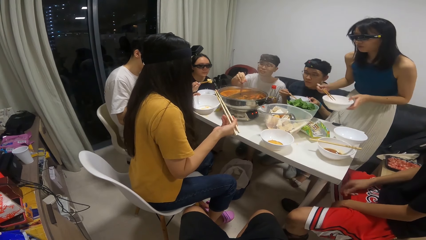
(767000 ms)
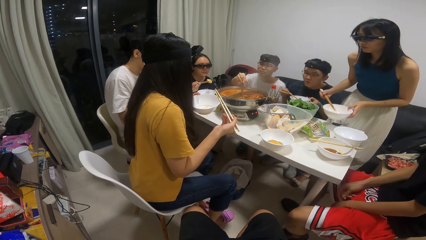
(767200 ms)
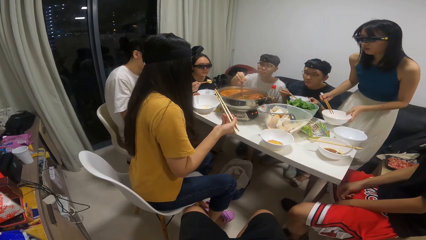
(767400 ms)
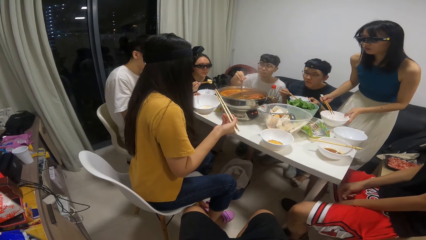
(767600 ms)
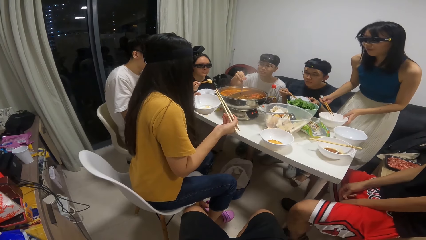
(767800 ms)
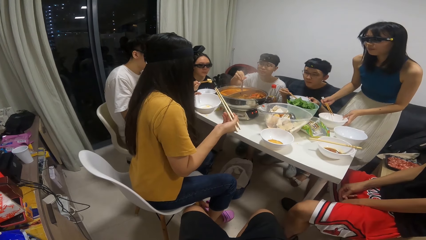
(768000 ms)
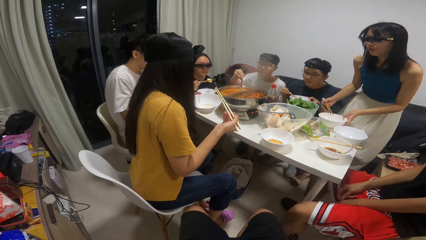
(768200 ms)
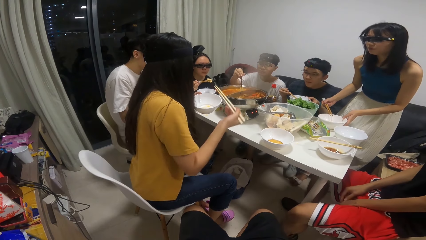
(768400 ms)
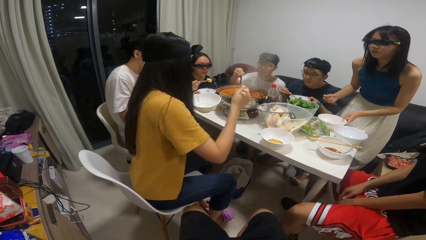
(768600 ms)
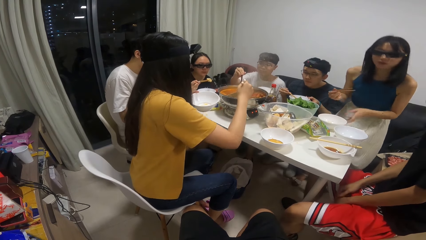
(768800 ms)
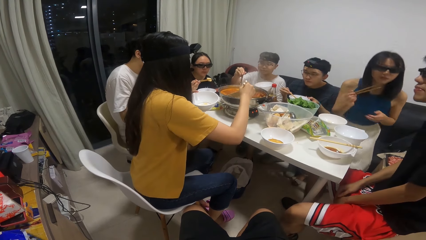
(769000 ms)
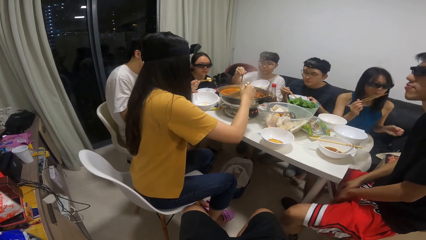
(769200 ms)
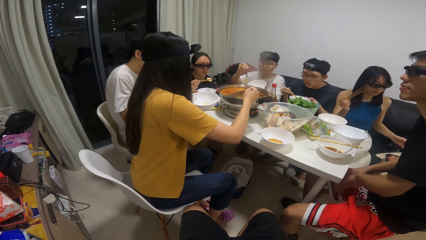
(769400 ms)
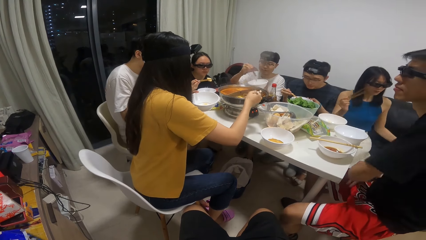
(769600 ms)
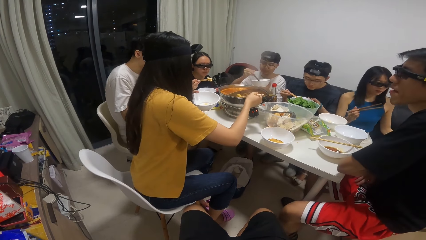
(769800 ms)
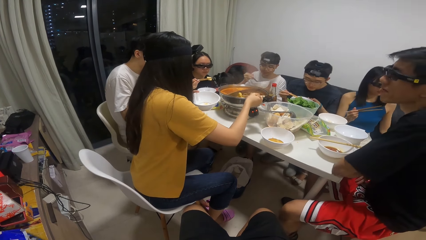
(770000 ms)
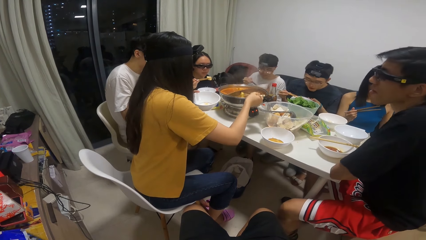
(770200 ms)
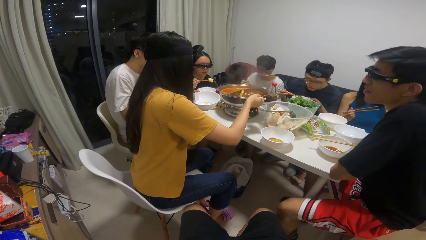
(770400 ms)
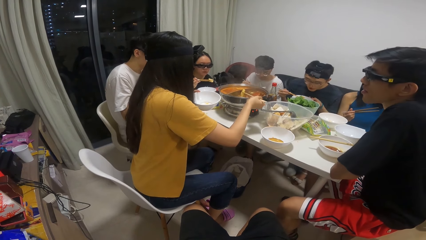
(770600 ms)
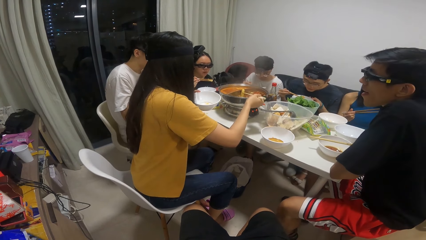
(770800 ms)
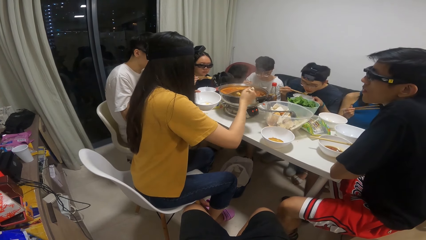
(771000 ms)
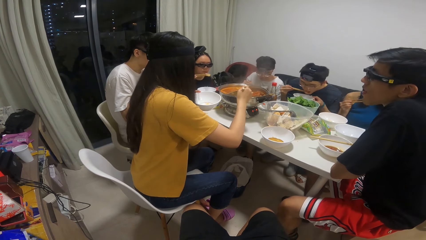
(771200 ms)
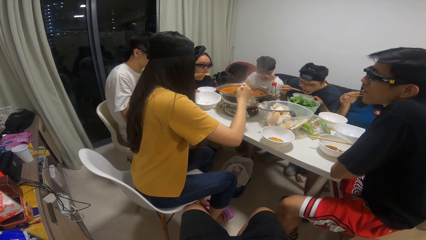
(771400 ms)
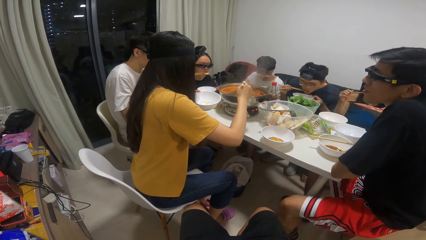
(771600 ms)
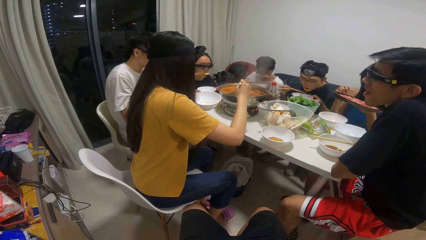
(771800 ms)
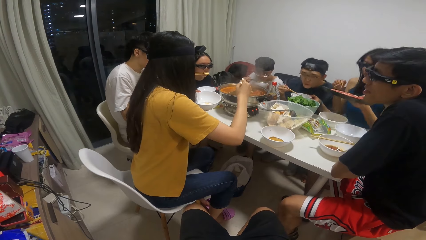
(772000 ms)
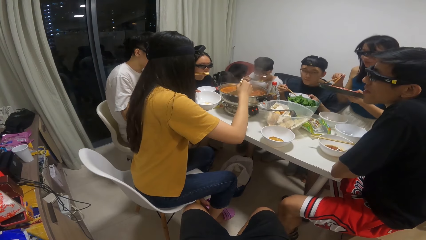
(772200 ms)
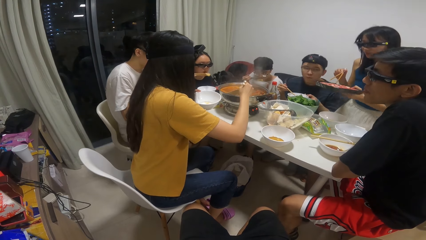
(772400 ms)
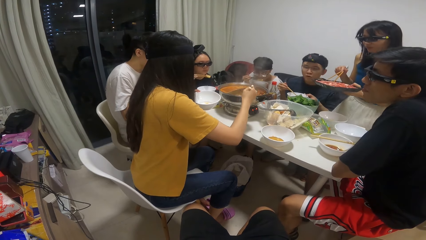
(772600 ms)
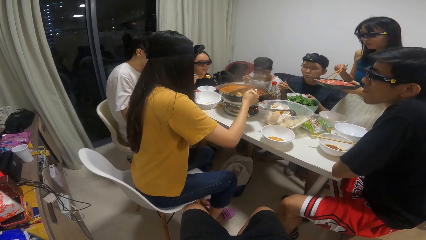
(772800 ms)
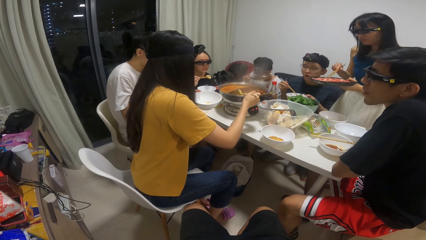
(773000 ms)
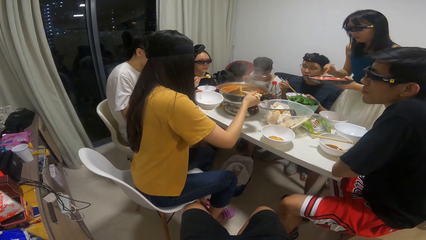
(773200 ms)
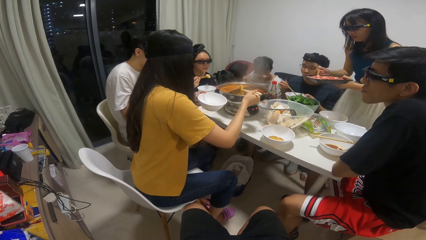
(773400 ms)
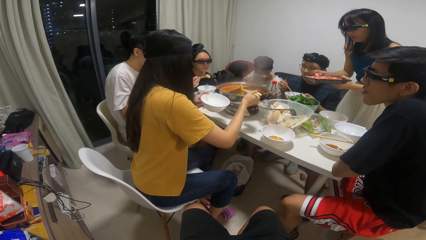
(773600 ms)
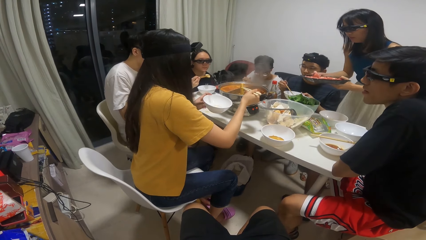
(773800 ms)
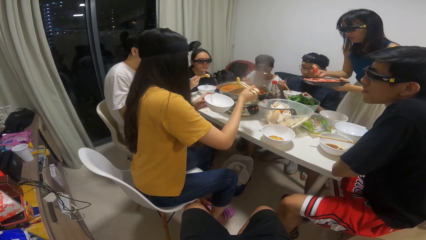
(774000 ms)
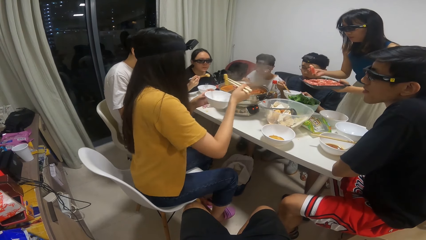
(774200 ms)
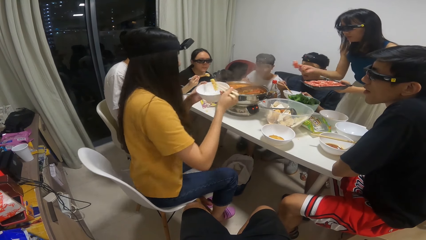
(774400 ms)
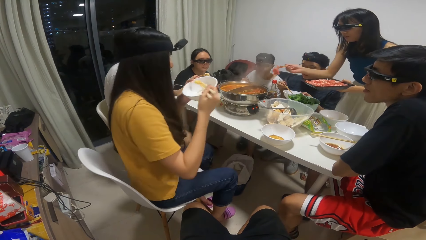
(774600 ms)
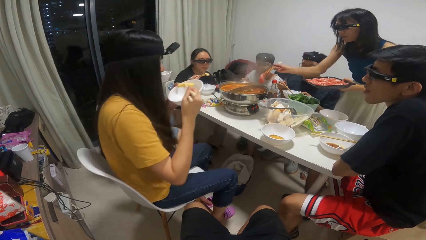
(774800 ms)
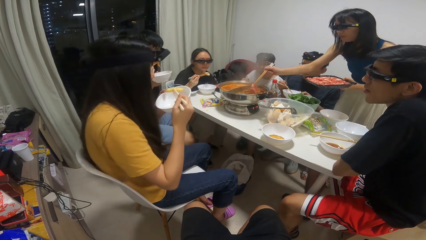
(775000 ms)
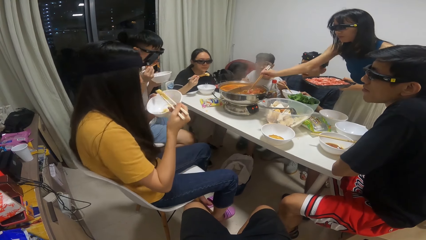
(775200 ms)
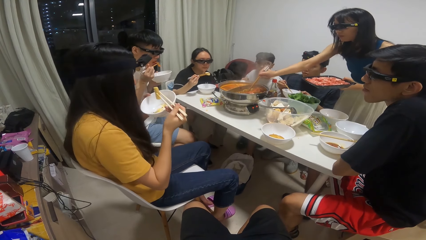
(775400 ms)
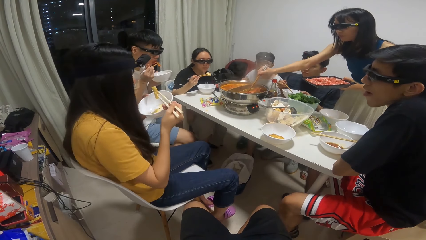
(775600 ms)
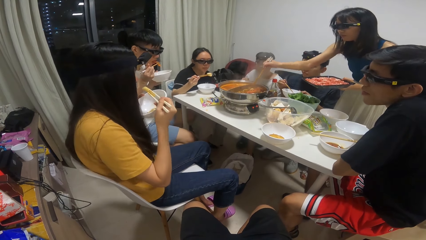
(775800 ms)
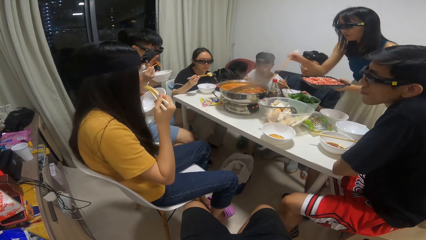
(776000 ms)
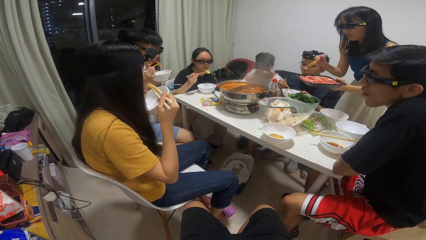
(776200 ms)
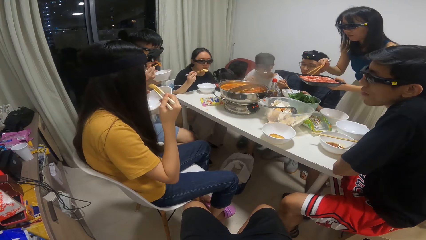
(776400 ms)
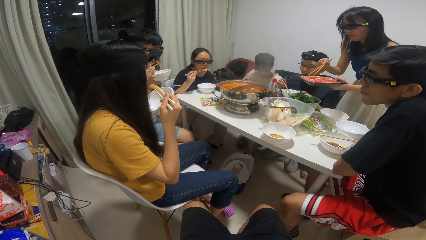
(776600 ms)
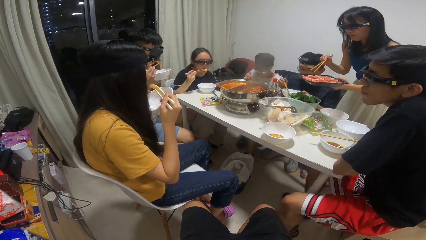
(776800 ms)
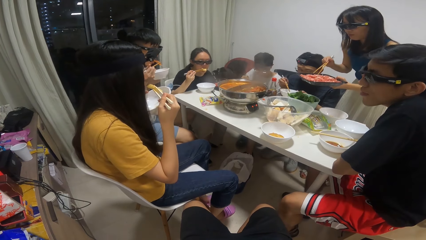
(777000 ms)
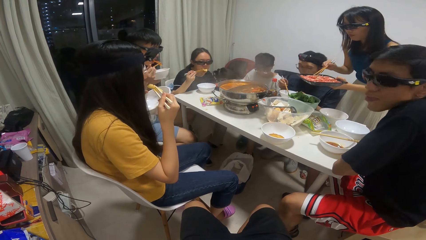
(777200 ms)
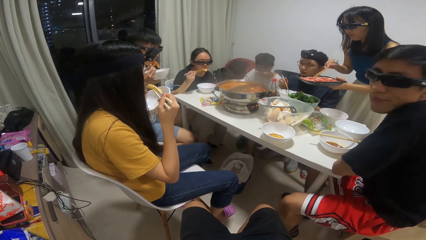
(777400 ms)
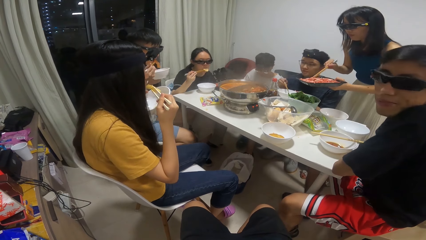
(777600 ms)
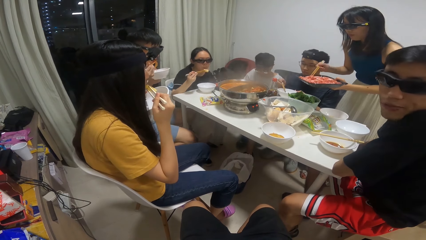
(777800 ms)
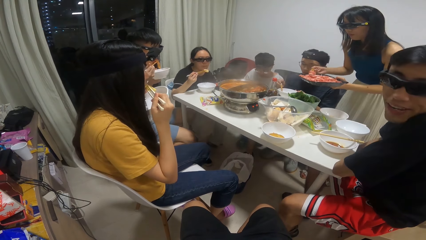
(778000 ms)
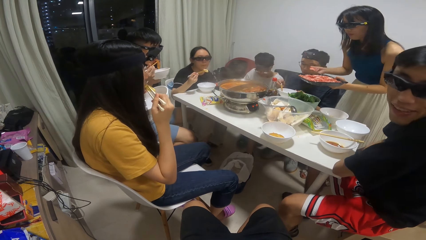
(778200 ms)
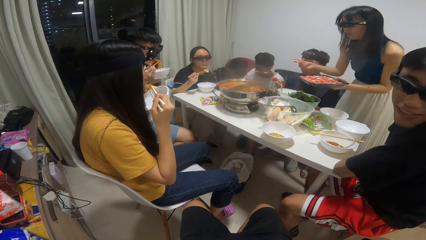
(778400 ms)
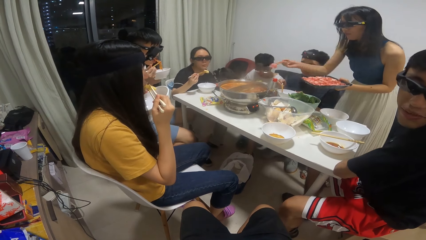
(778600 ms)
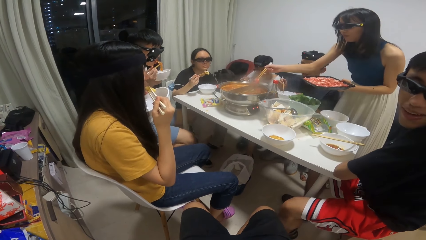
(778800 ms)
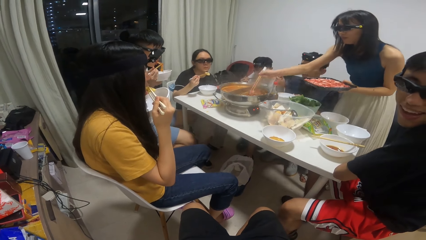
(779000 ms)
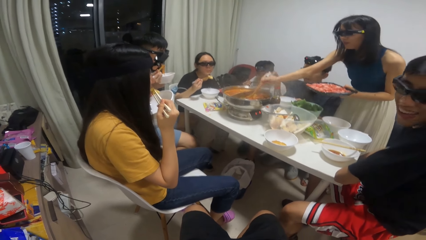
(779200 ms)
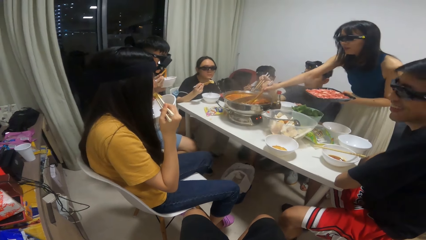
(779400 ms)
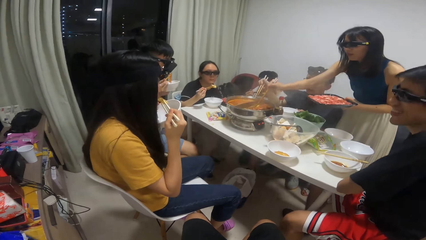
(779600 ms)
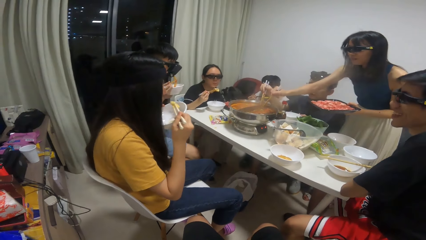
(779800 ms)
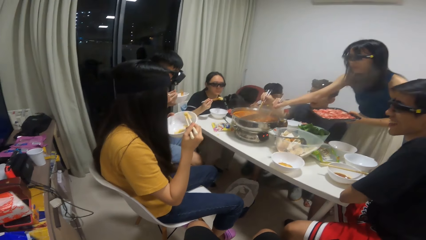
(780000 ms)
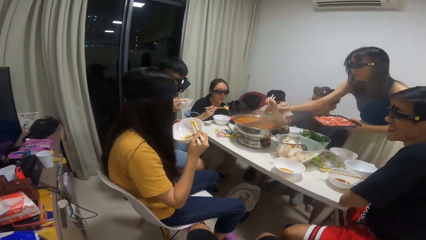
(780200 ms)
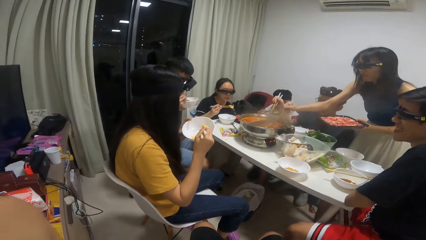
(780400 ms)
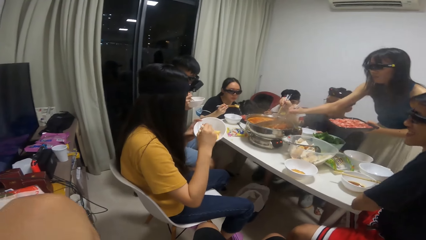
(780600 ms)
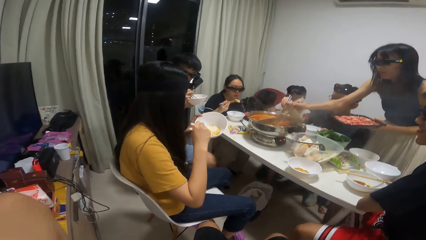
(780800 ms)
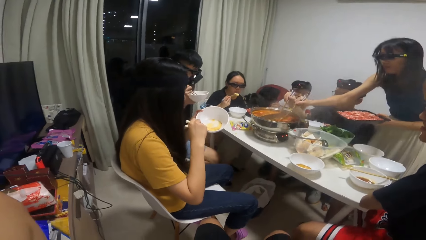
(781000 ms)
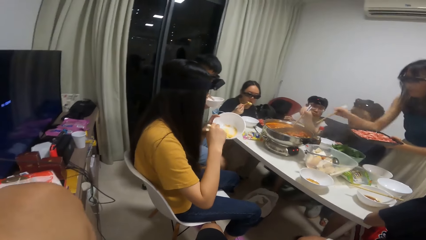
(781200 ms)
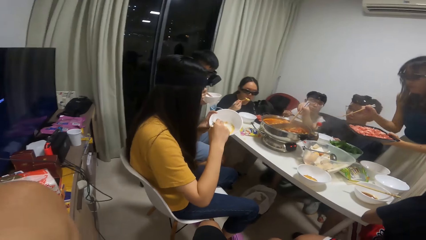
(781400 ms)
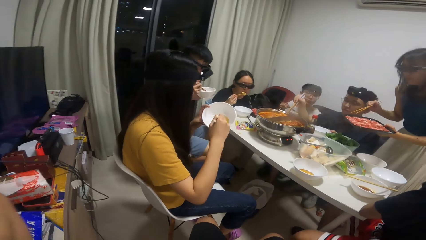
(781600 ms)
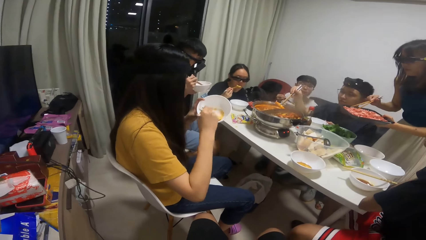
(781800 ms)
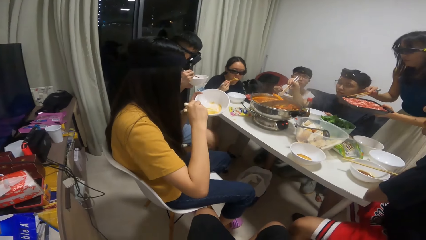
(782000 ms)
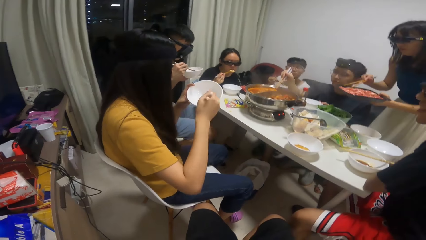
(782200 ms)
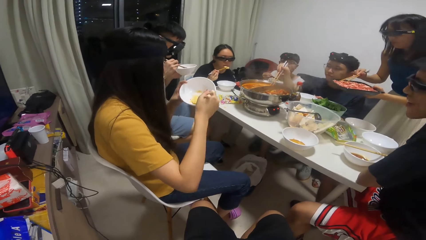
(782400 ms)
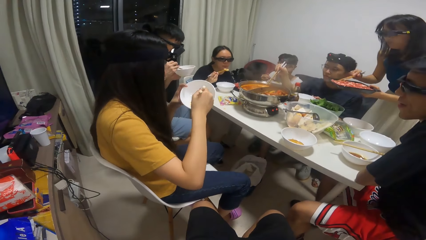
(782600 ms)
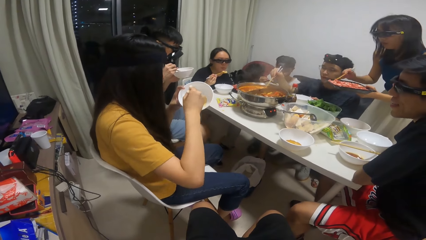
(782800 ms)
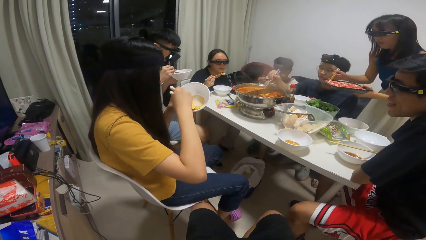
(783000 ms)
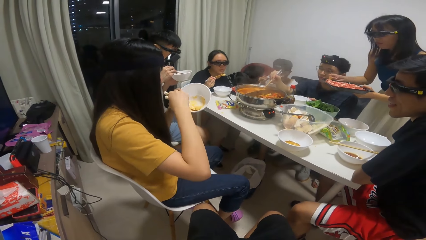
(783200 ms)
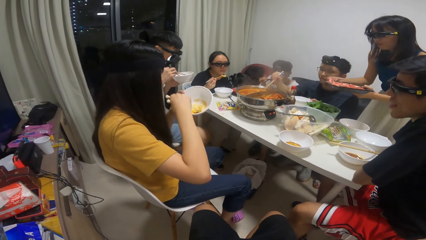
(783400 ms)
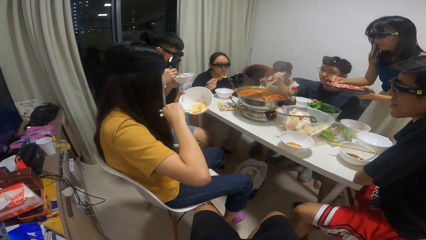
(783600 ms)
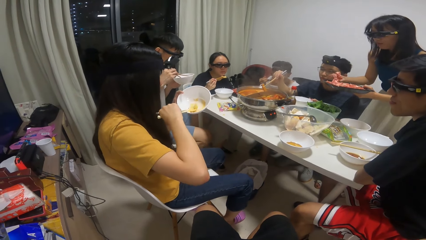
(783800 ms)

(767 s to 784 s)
The woman serves food inside the plate in her hand with the chopstick in her right hand. Another woman sits down. The man eats food with the chopstick in his right hand. The other woman stands up. The other woman drops meat inside the stock pot on the table with the chopstick in her right hand. The camera wearer talks to a person. Another man serves food inside the plate on the table with the chopstick in his right hand.
